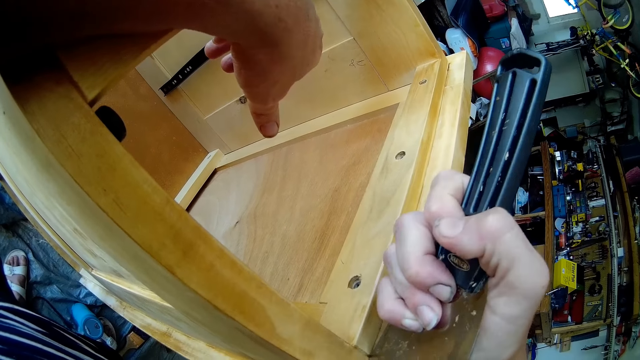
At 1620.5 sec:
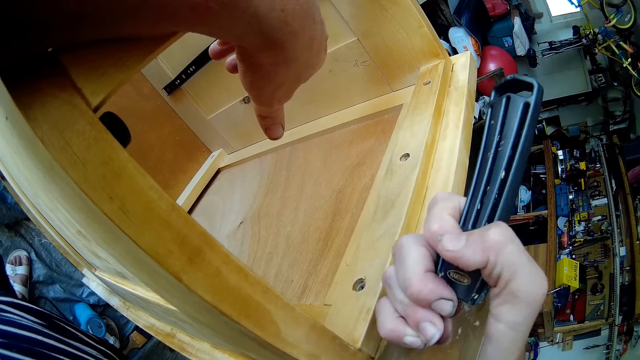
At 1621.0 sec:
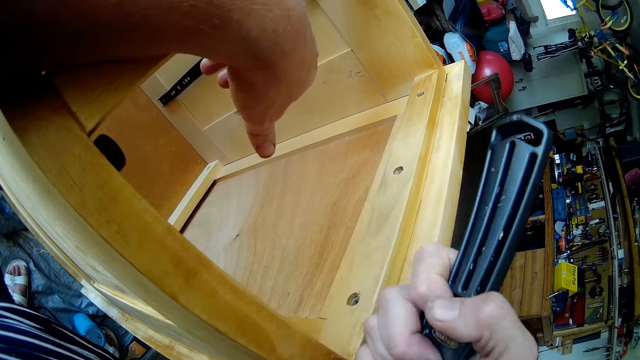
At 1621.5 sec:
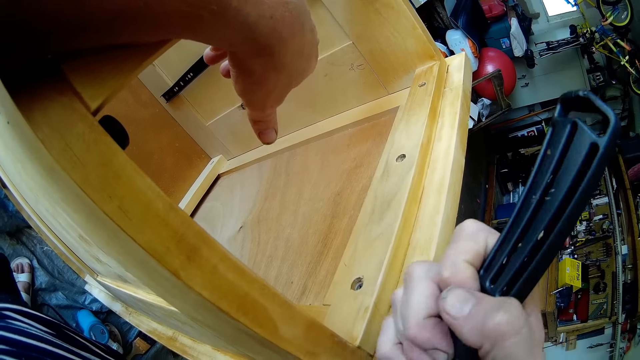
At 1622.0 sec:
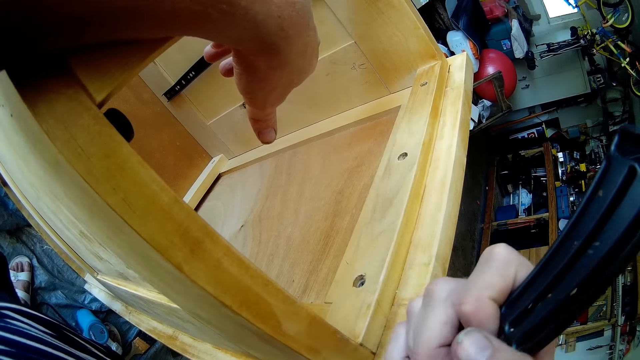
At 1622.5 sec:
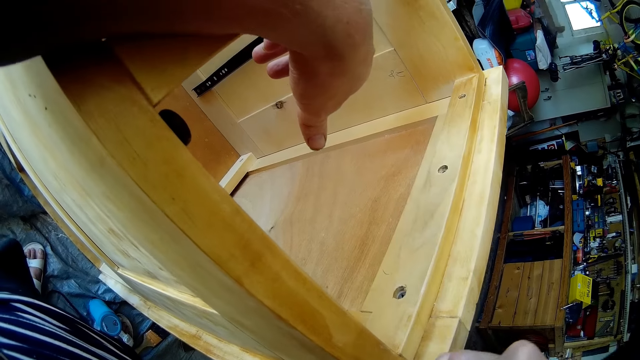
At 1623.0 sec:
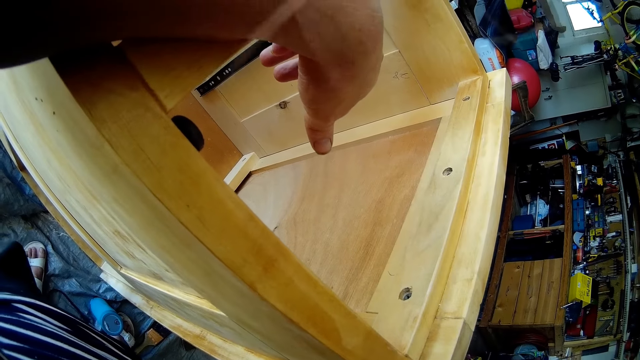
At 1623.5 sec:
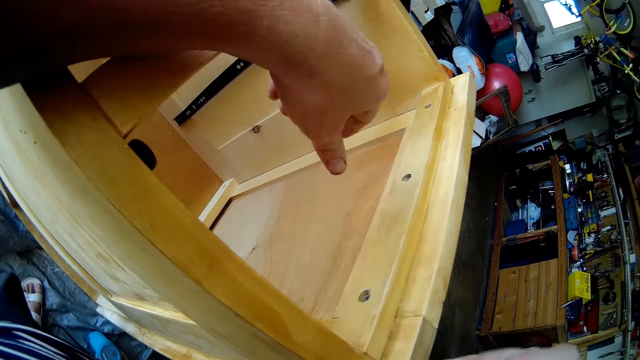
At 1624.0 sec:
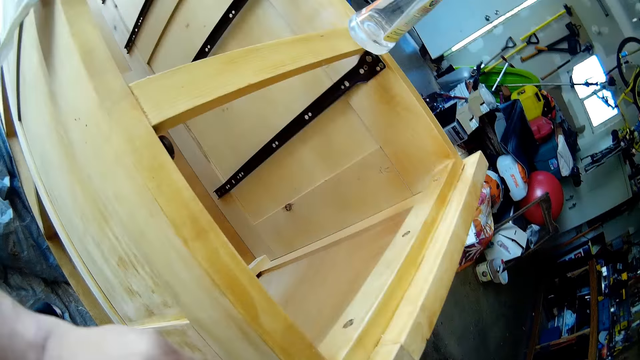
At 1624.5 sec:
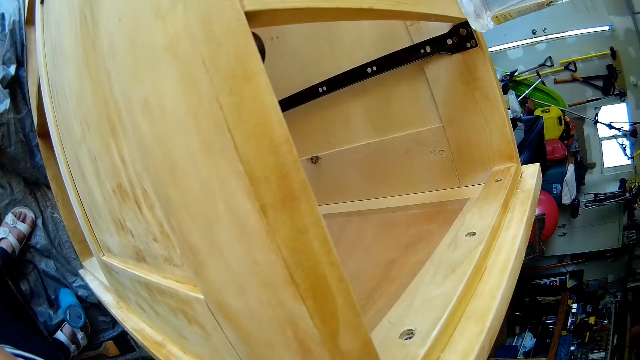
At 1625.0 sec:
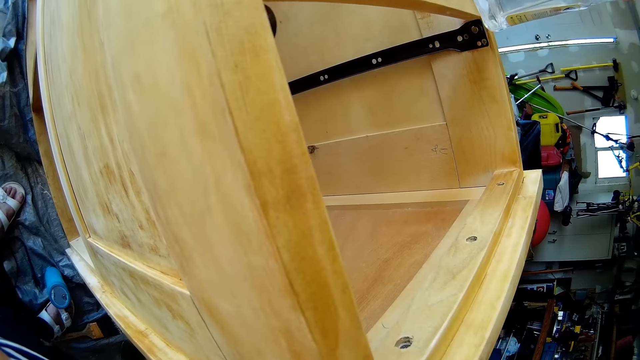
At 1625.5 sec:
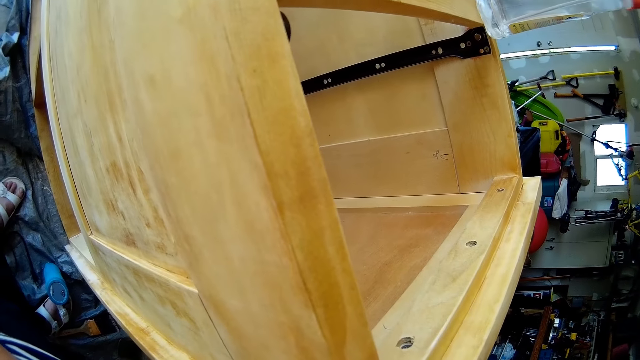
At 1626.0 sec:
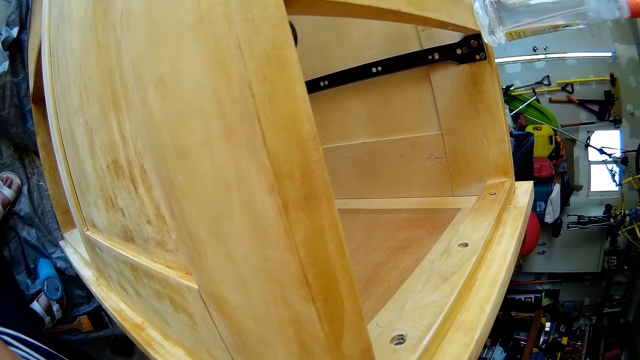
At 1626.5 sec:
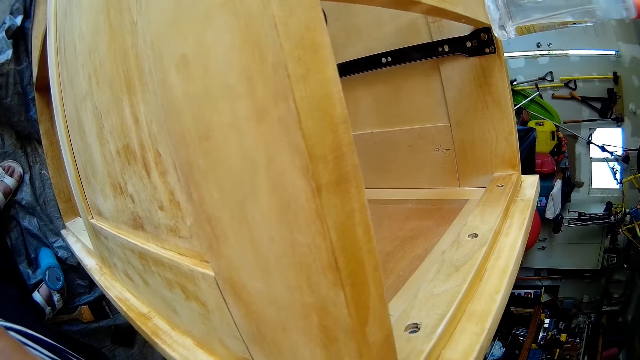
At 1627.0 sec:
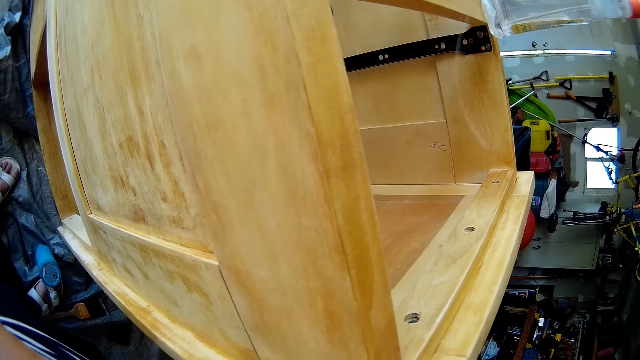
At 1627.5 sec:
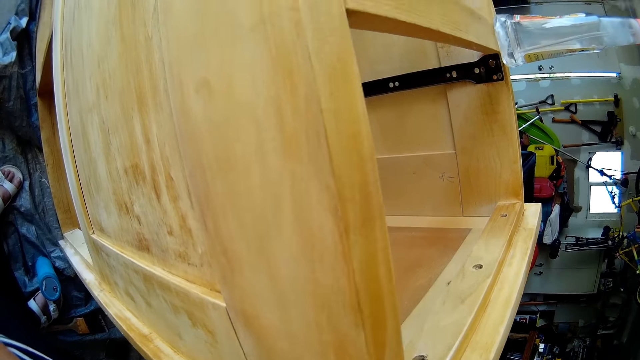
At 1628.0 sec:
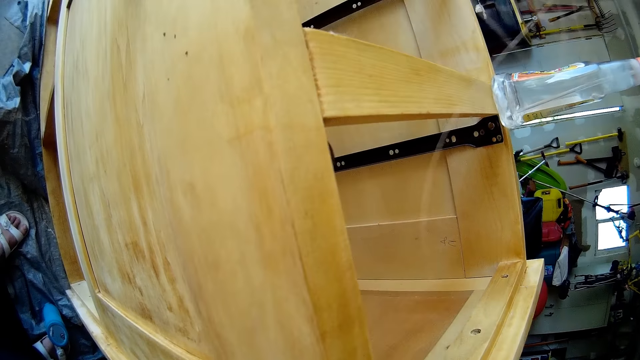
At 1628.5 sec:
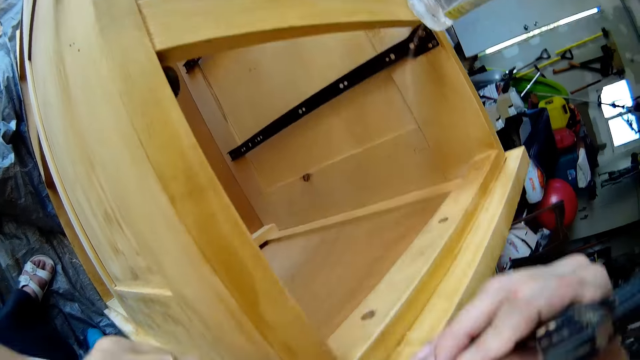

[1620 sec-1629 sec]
The camera wearer removes excess polish. They do something with their hand.

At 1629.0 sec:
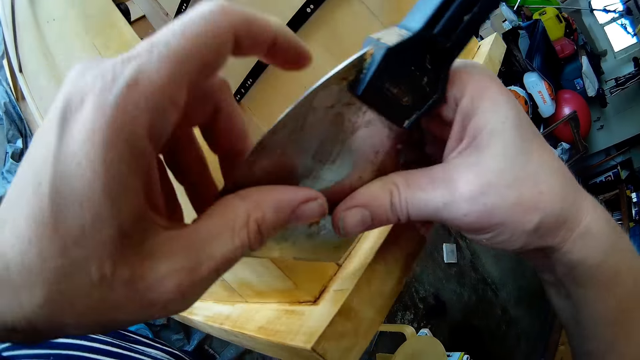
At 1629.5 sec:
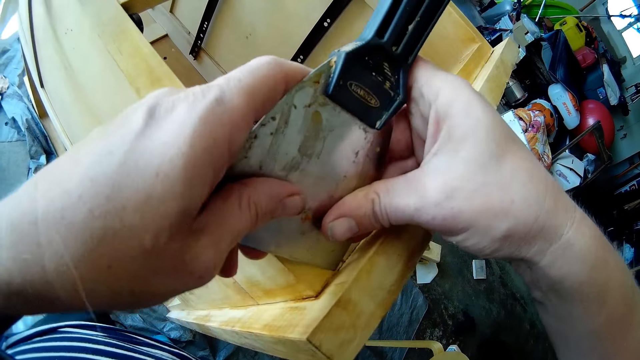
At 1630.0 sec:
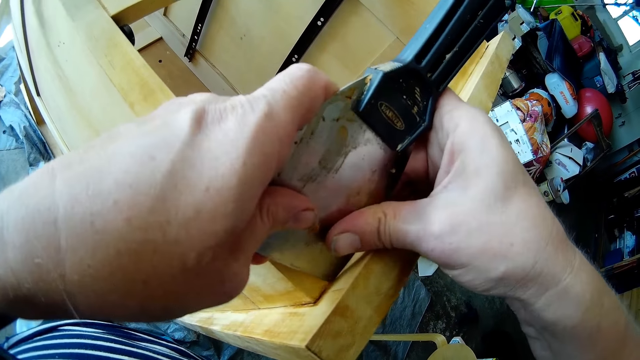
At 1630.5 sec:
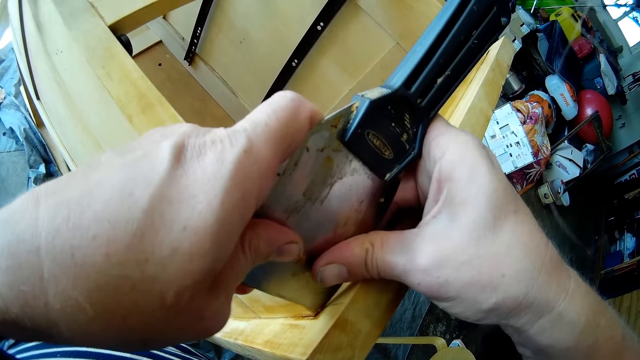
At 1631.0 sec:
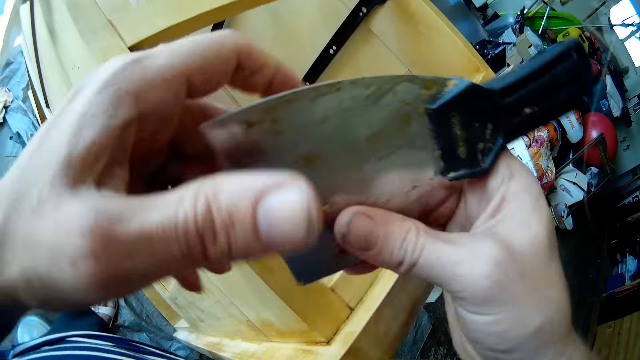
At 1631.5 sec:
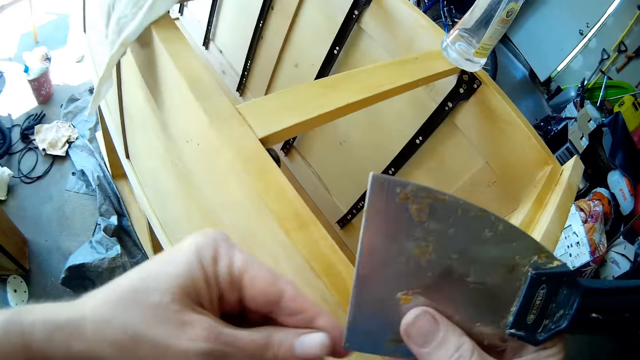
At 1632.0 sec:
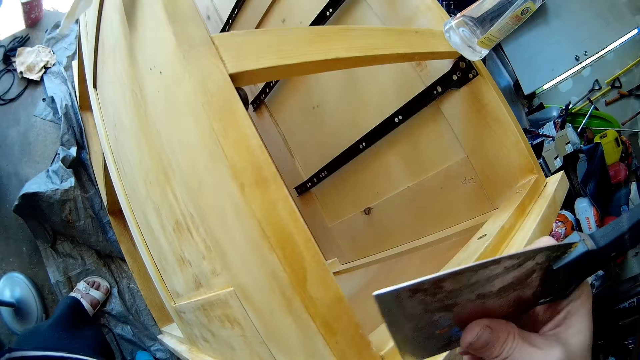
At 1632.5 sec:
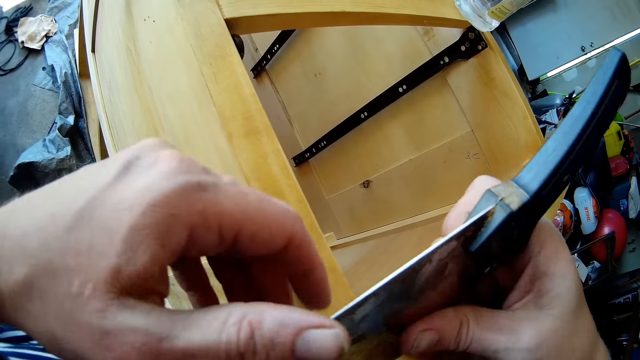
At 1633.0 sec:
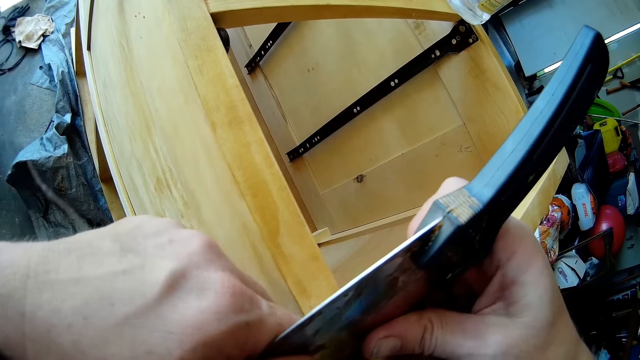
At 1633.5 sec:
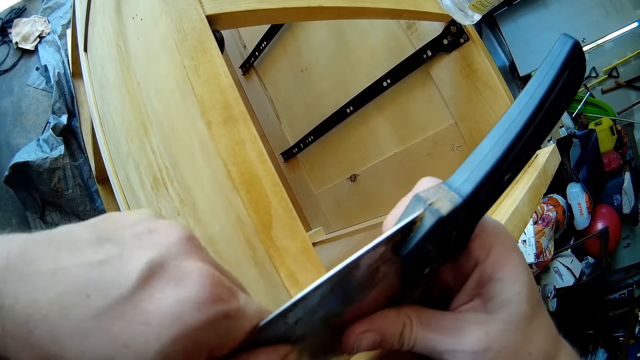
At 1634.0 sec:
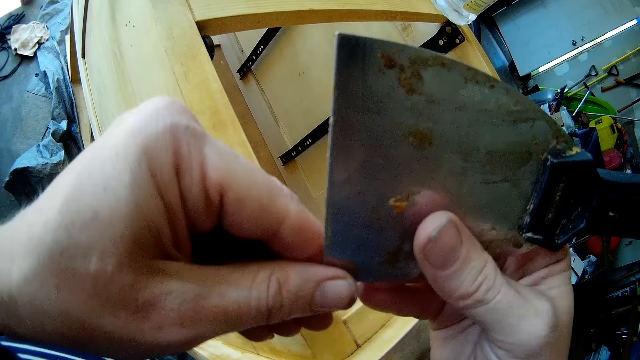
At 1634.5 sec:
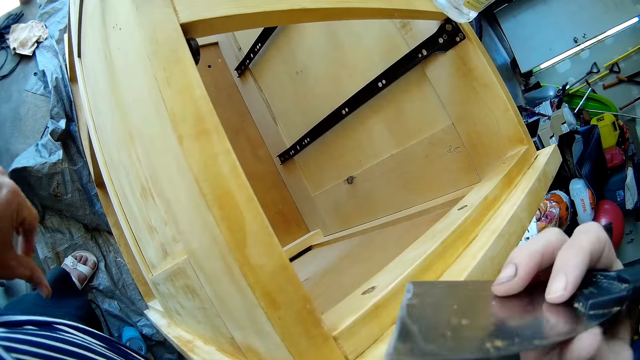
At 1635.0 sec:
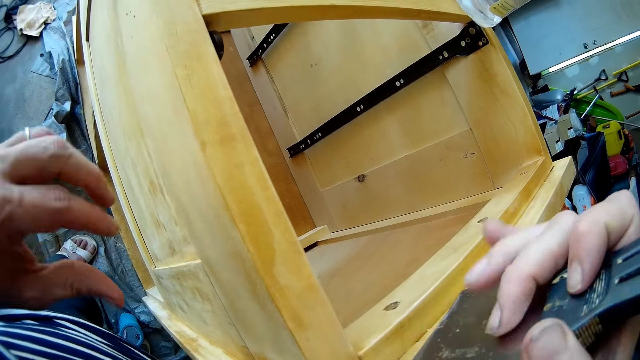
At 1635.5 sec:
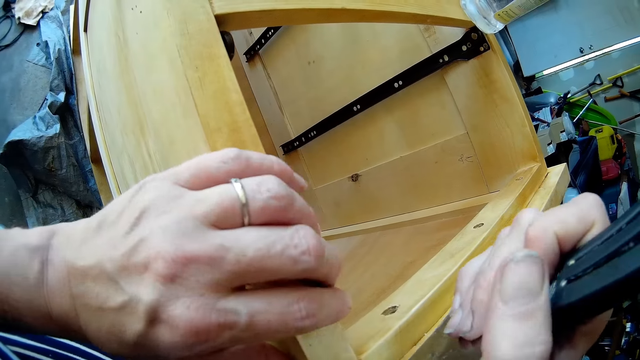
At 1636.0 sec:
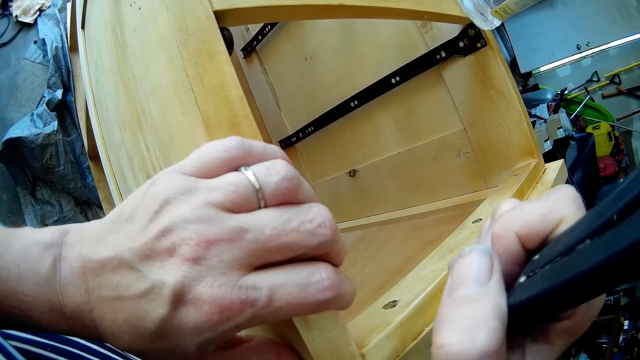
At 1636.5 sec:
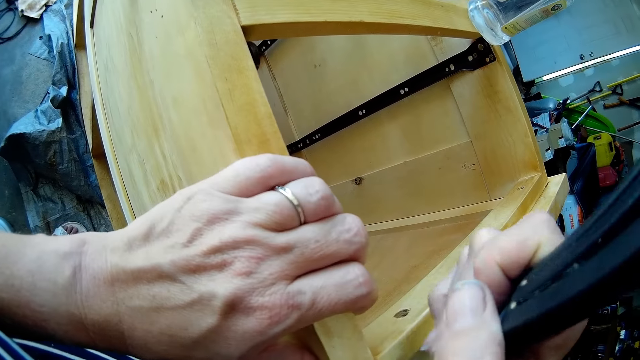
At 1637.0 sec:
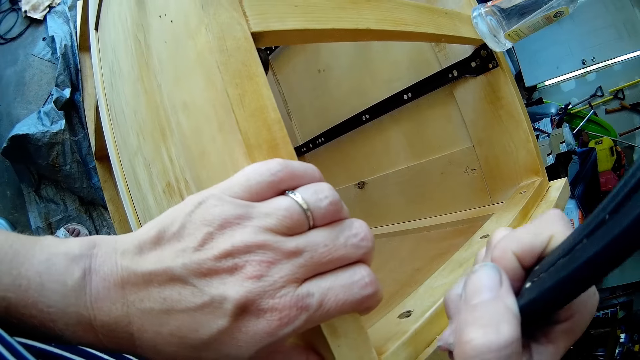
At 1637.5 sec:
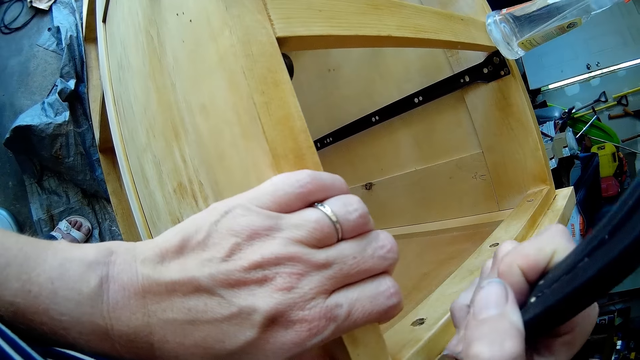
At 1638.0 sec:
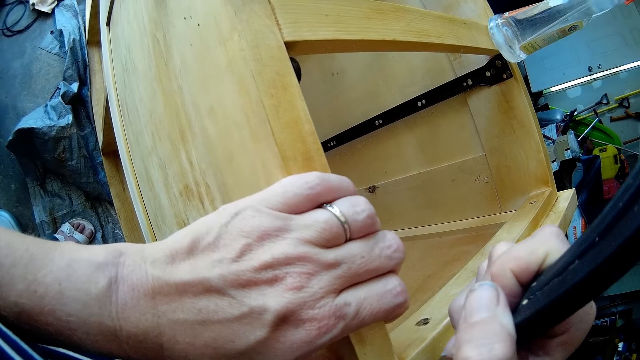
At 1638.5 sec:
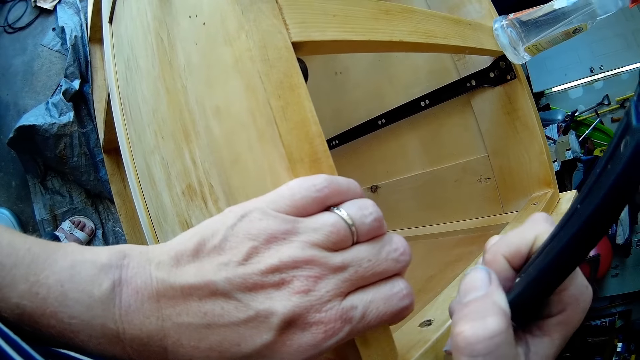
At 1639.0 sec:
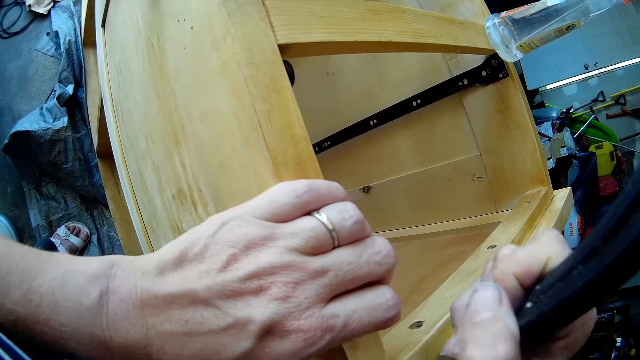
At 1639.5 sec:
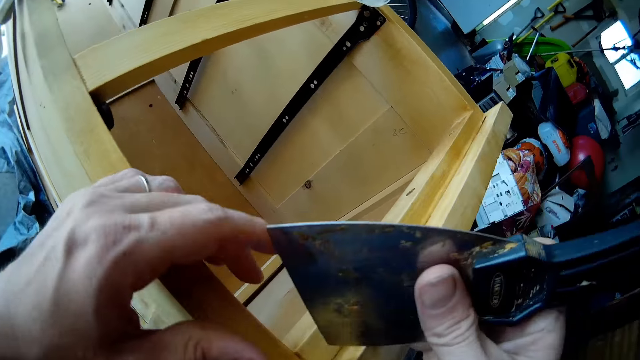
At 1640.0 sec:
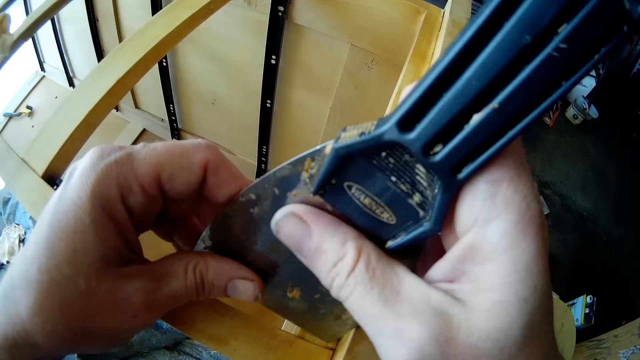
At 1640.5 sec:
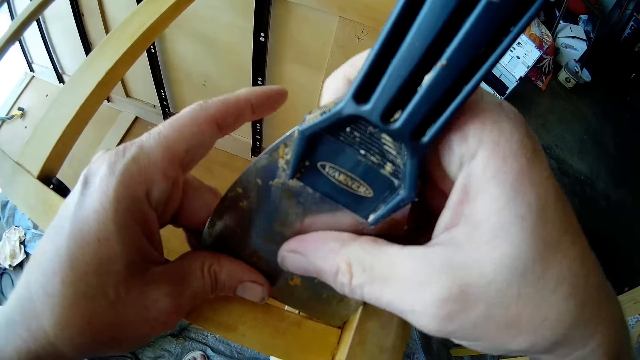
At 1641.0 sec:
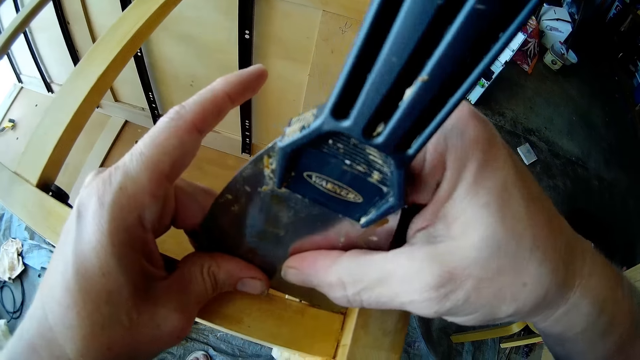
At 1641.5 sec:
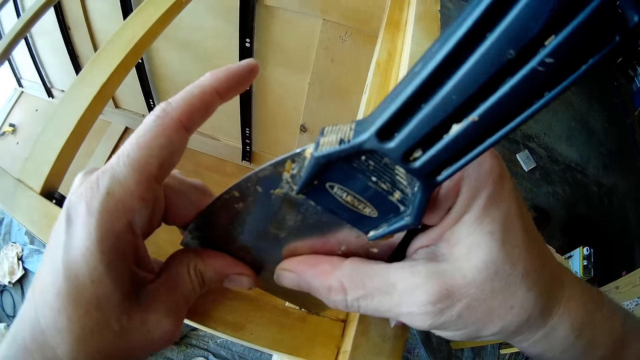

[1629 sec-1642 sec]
The camera wearer holds the scraper with both hands, scrapes the chest of drawers with the scraper, and removes dirt with their hand. They hold the scraper with both hands, scrape the chest of drawers with the scraper, and remove dirt with their hand. They hold the scraper with both hands. They hold the scraper with both hands again.
